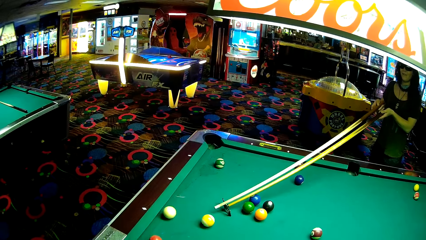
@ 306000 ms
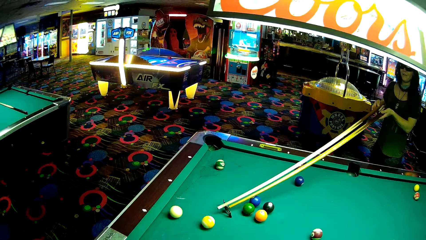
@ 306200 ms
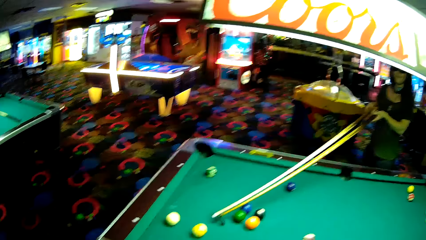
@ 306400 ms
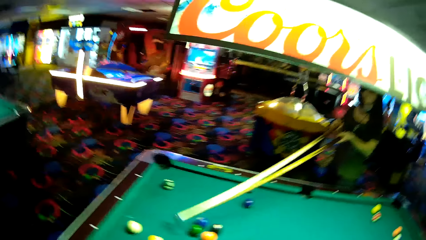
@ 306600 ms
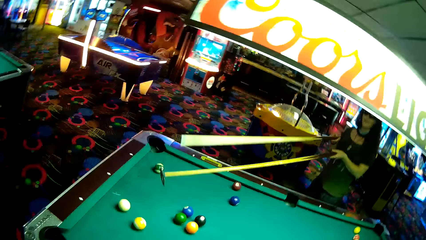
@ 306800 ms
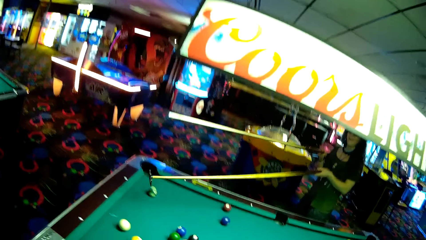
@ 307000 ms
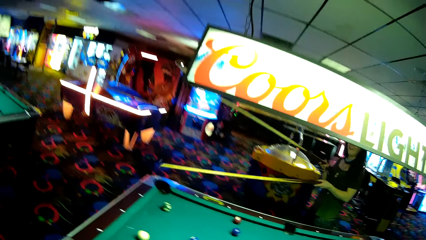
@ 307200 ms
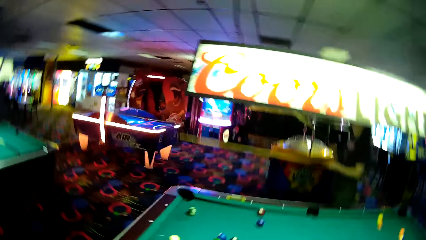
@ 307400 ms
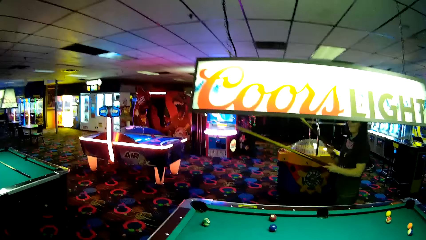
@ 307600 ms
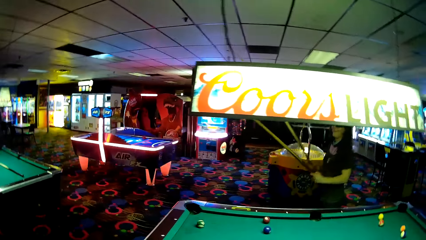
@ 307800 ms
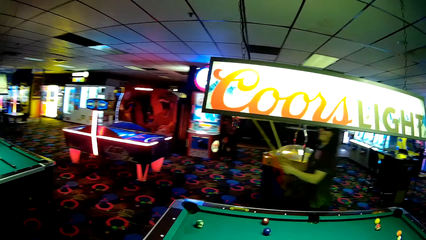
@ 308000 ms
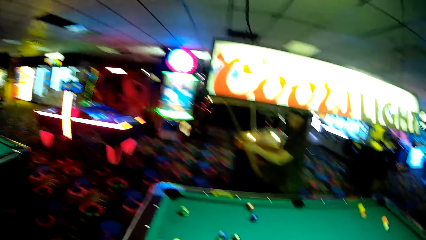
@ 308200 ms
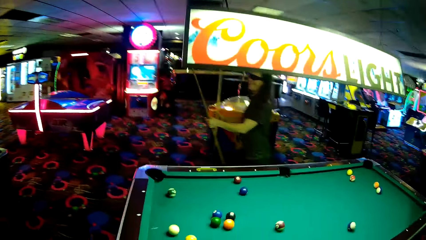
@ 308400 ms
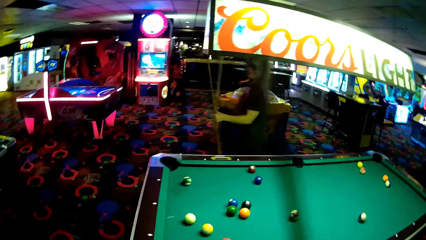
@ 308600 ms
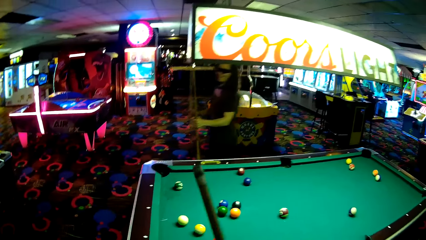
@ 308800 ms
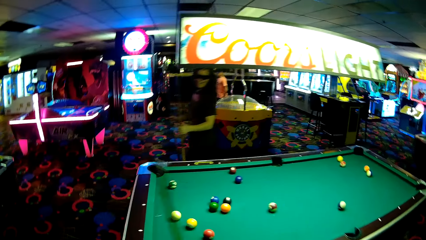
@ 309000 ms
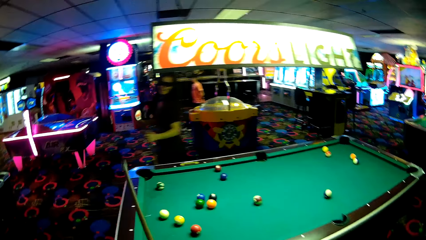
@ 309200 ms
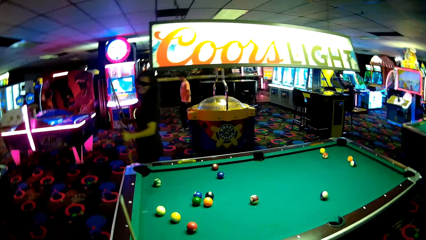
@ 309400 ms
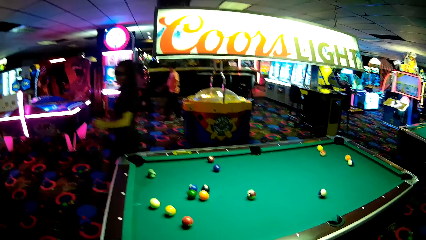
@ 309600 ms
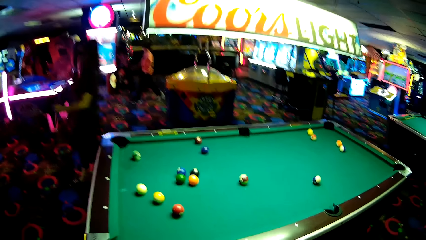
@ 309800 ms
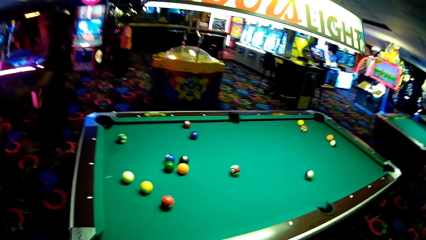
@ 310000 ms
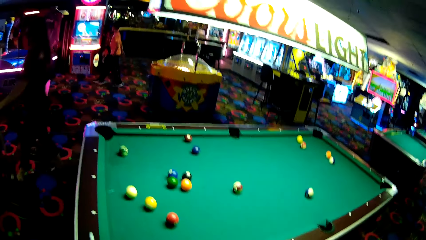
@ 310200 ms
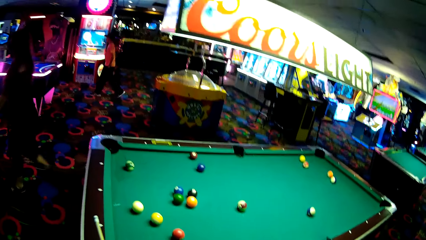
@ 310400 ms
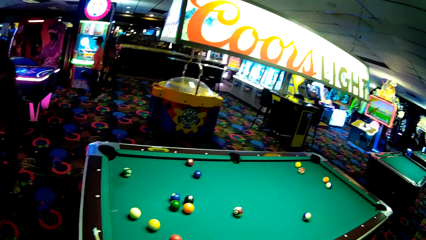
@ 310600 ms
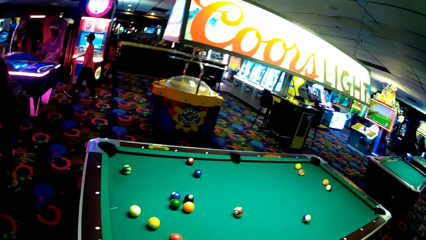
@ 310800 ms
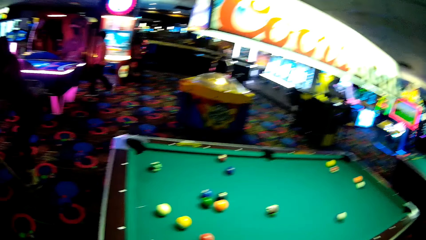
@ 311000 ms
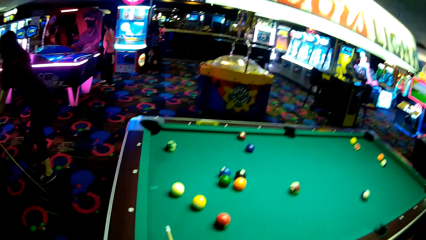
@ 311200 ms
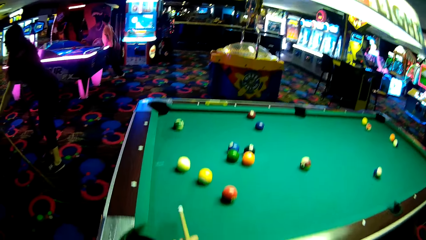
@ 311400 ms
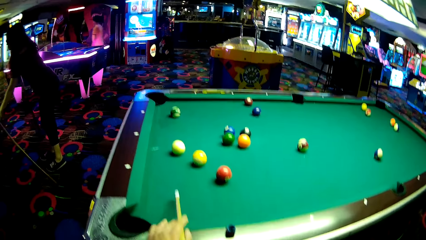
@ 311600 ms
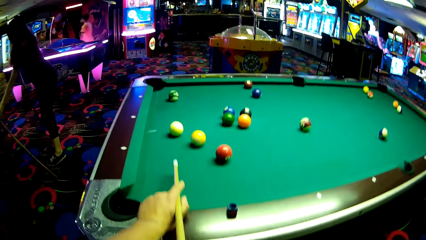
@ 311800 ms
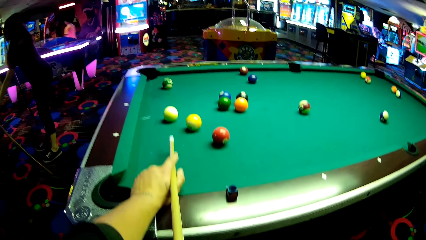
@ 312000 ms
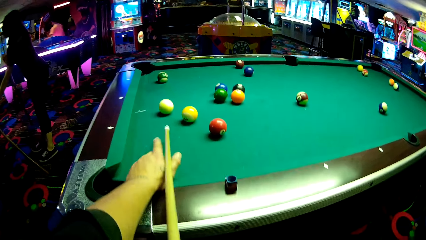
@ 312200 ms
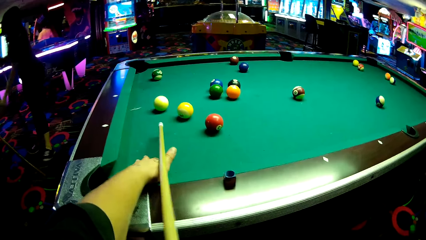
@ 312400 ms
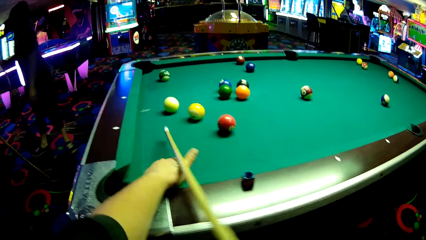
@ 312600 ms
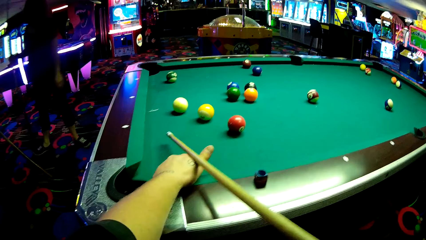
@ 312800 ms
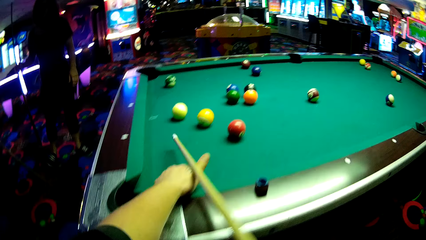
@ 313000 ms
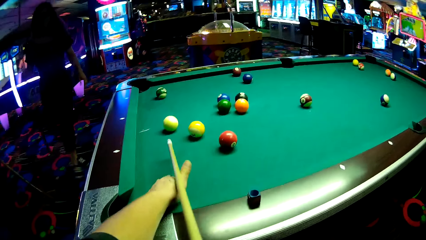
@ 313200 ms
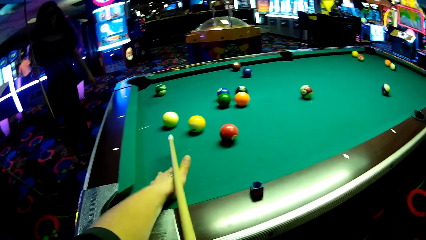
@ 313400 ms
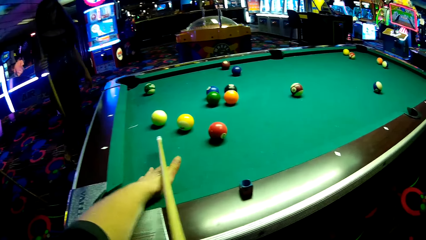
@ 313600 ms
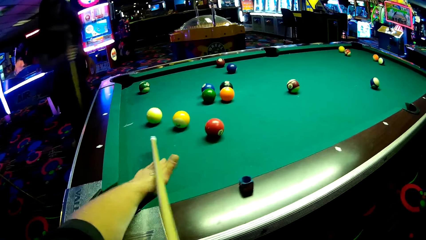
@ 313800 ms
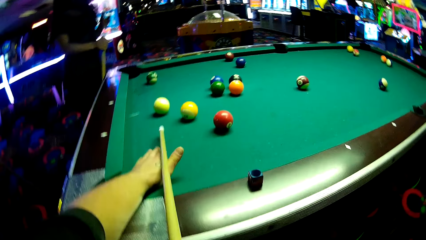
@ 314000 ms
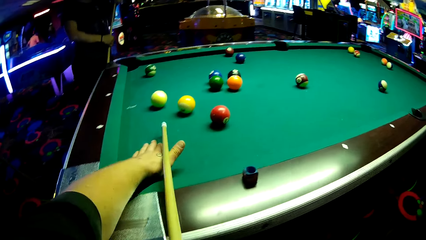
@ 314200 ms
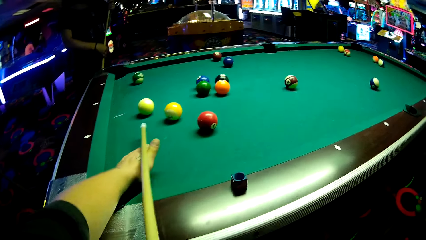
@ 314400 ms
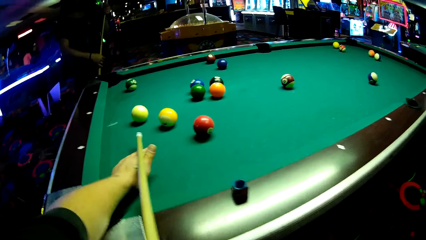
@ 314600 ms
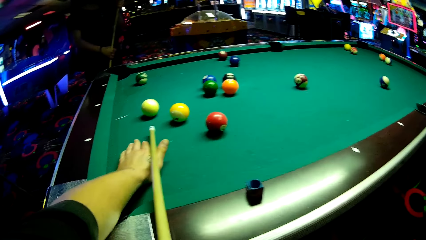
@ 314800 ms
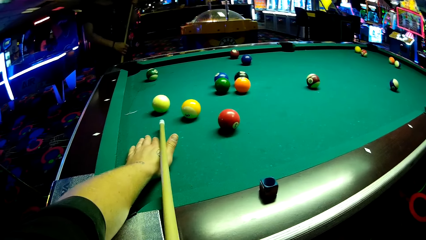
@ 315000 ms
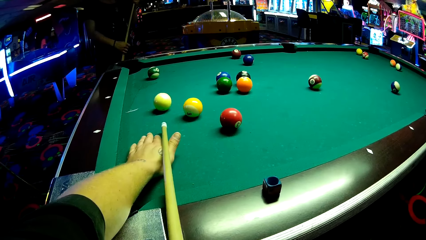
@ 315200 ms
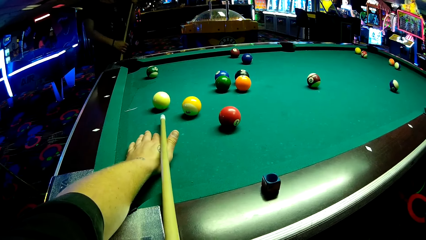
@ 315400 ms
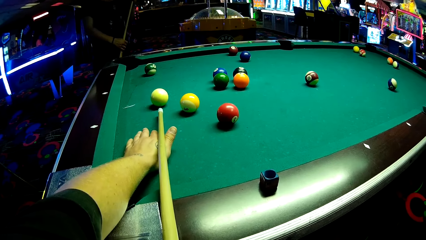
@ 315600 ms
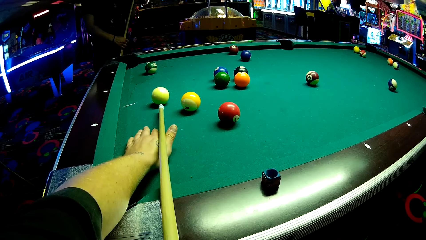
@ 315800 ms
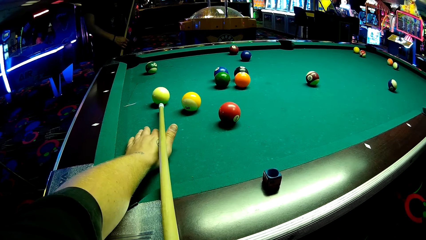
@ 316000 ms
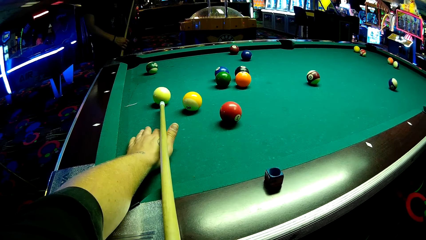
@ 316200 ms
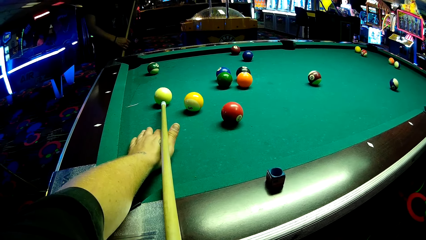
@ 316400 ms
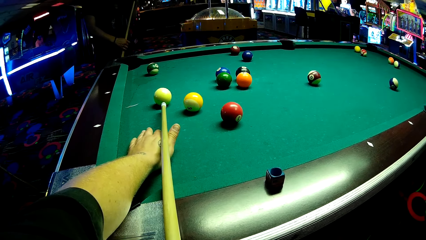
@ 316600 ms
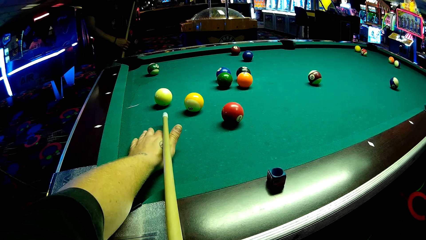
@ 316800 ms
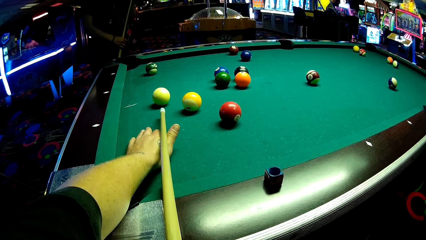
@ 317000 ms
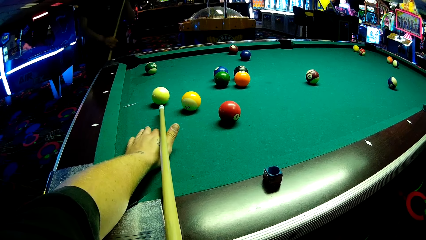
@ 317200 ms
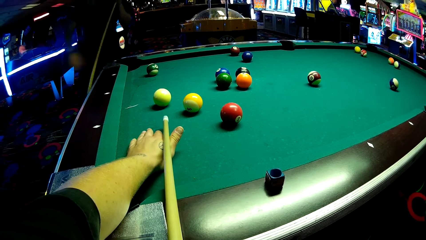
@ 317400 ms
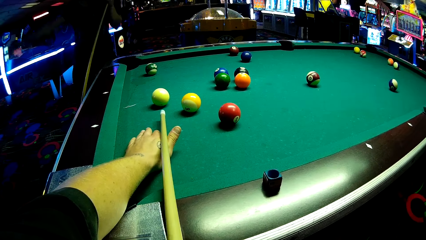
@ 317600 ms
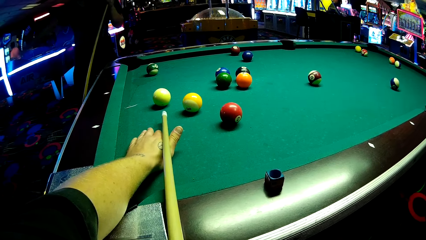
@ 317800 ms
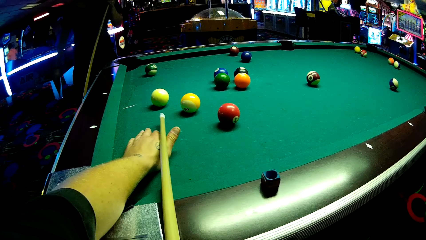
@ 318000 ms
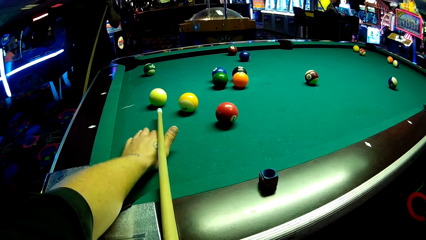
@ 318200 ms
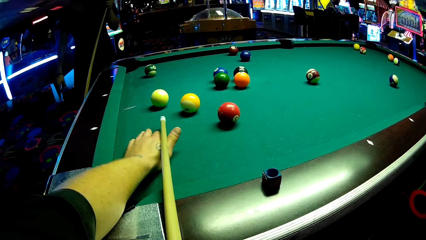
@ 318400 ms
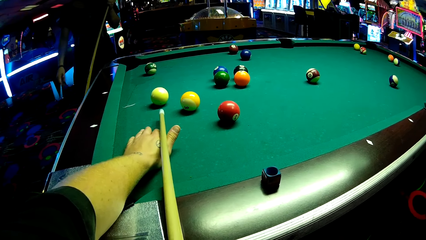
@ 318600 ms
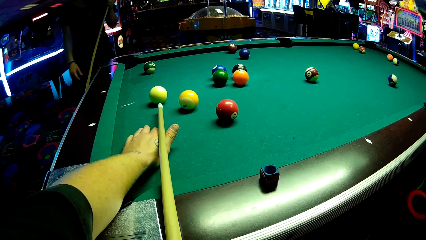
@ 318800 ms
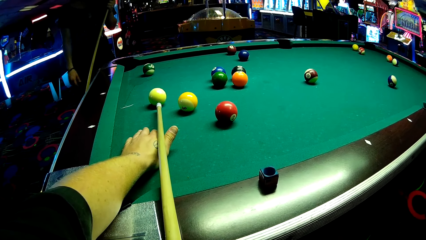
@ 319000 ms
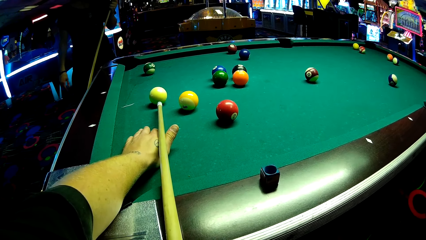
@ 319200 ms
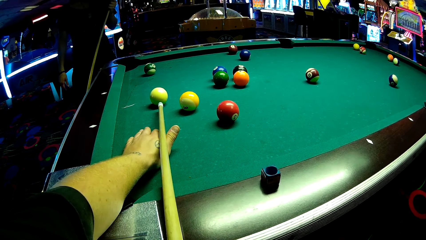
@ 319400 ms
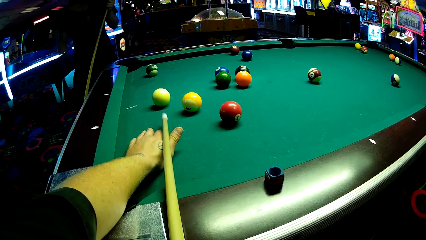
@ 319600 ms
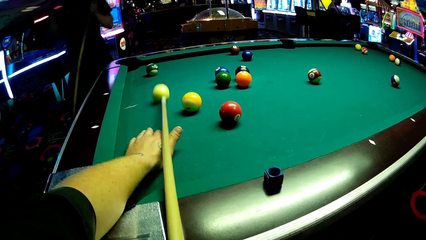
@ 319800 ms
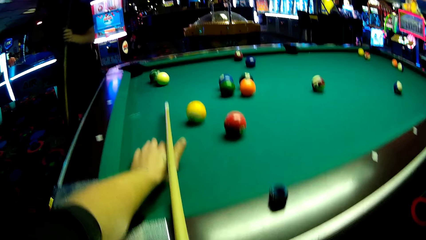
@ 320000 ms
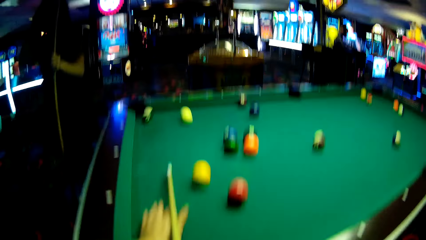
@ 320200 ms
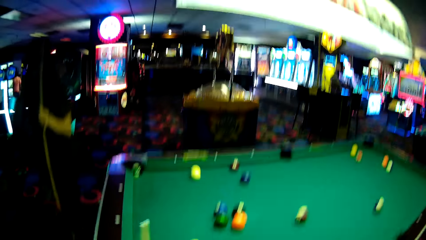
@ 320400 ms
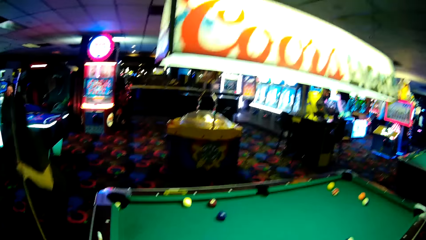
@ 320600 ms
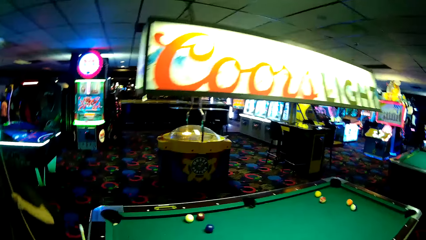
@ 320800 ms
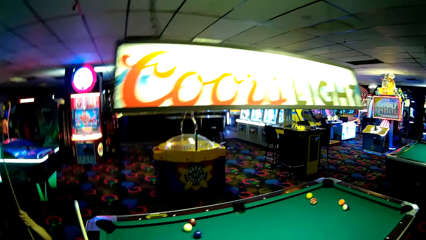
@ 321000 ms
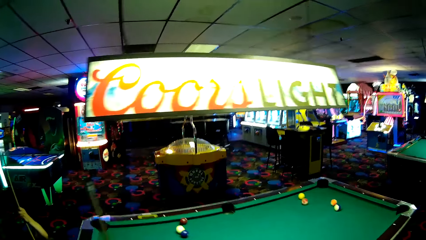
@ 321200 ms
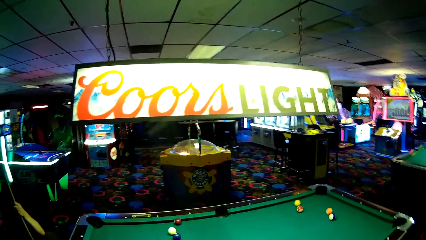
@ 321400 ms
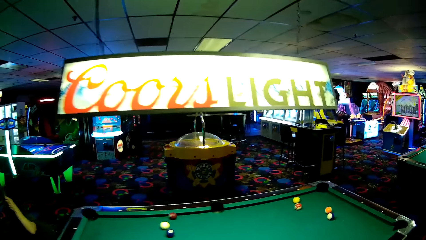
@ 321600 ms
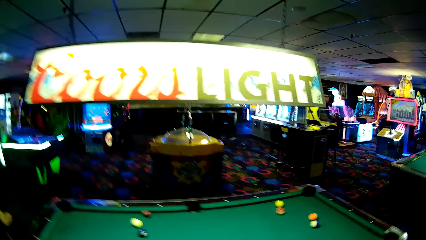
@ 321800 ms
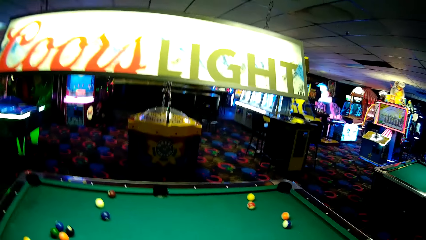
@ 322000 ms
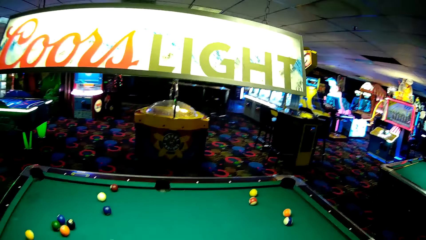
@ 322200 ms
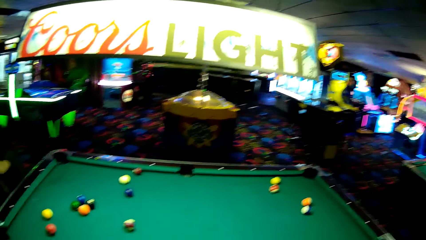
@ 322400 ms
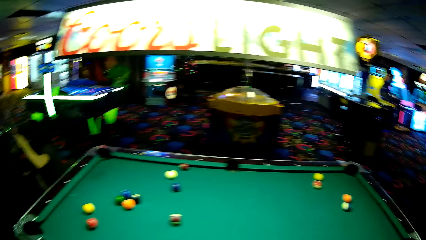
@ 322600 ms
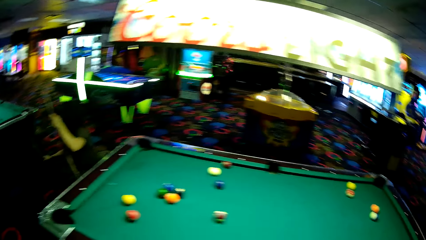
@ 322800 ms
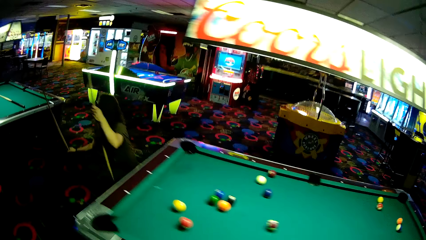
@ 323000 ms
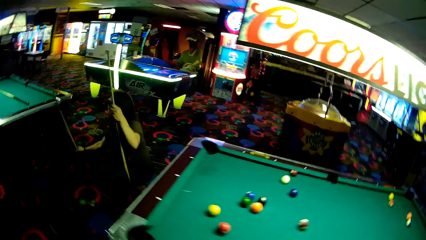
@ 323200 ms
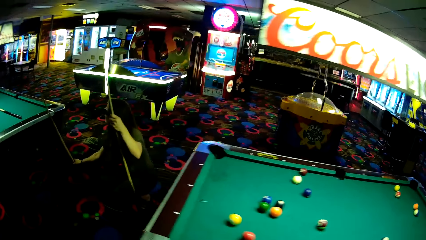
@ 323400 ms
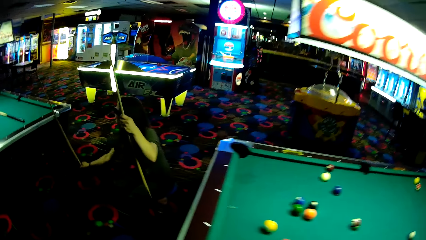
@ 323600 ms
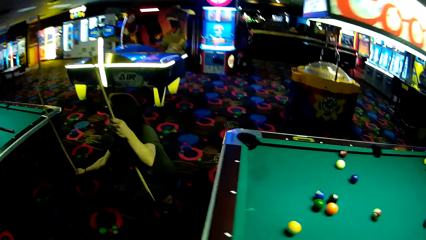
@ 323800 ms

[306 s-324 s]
A woman strikes a ball. The camera wearer plays a pool game with a person. Another person walks around. The woman places a pool cue against the pool table. The camera wearer holds a pool cue. They talk to the woman and hit a ball into the pool rail.
